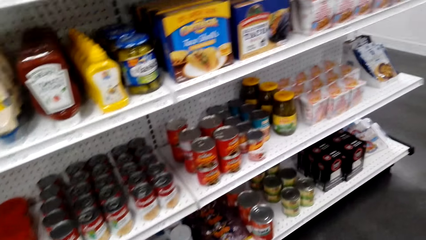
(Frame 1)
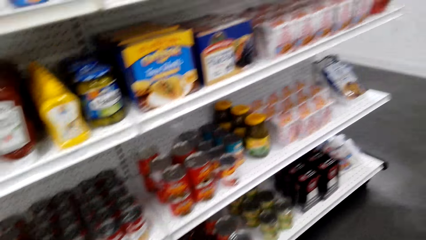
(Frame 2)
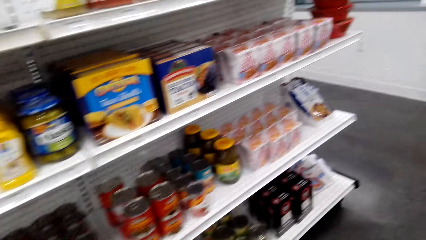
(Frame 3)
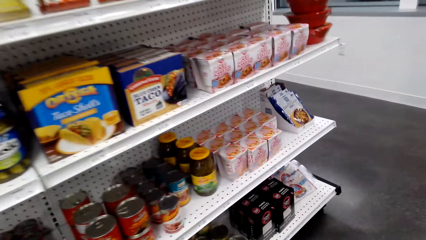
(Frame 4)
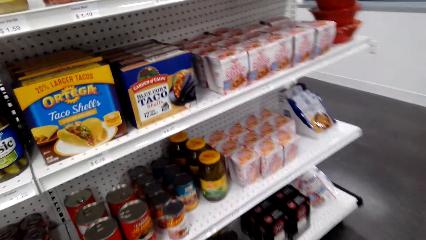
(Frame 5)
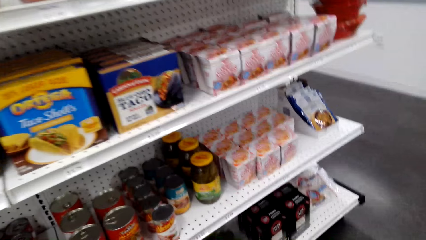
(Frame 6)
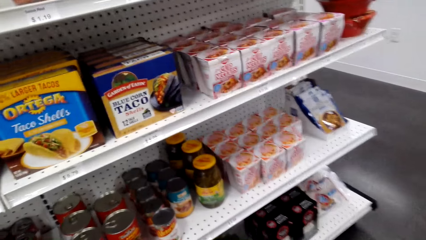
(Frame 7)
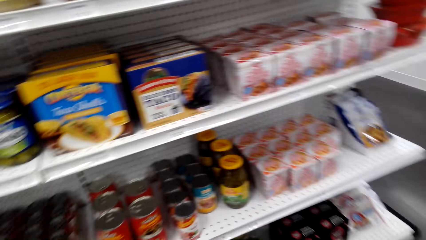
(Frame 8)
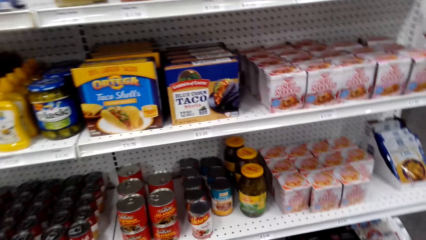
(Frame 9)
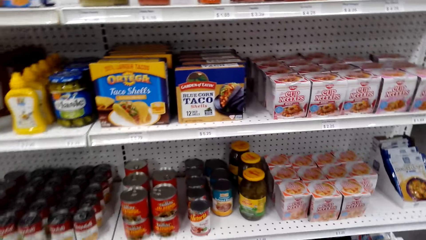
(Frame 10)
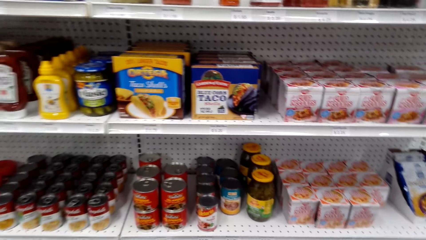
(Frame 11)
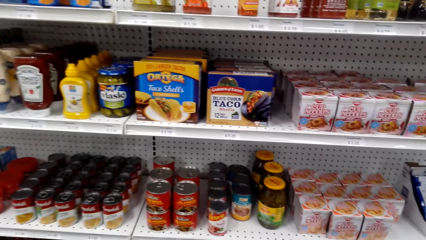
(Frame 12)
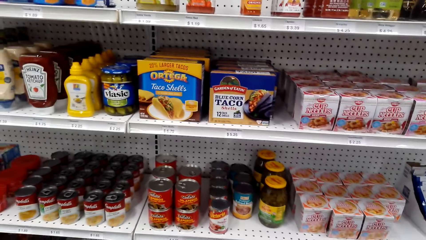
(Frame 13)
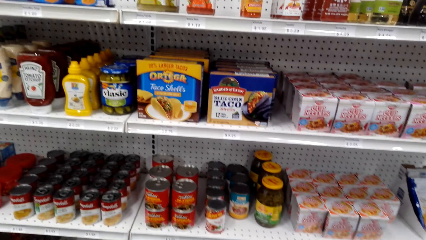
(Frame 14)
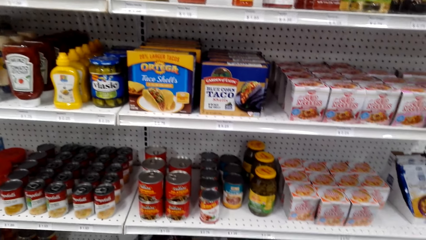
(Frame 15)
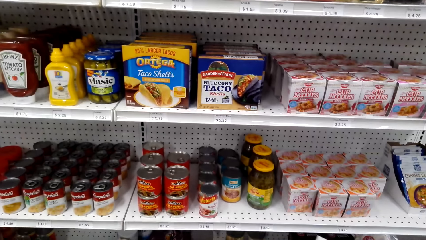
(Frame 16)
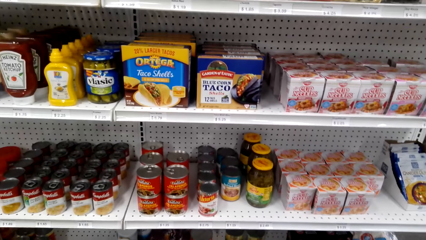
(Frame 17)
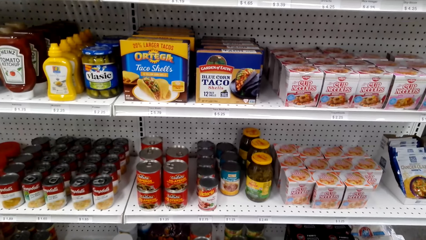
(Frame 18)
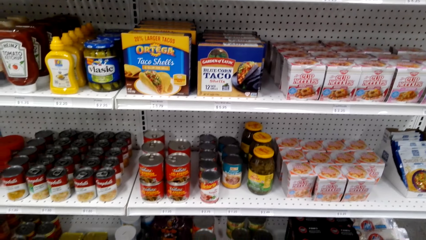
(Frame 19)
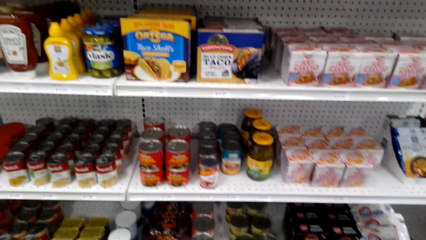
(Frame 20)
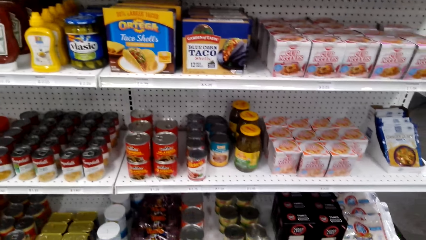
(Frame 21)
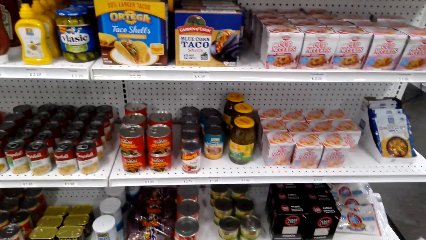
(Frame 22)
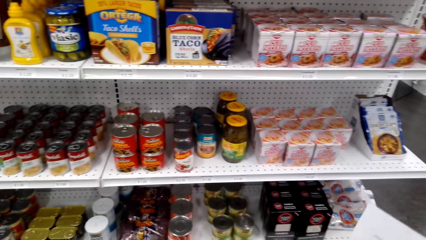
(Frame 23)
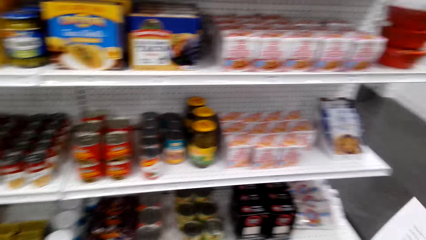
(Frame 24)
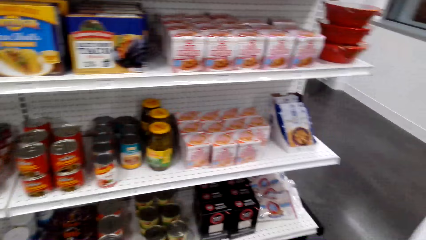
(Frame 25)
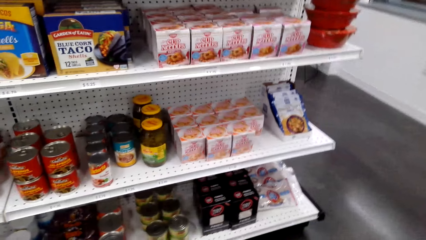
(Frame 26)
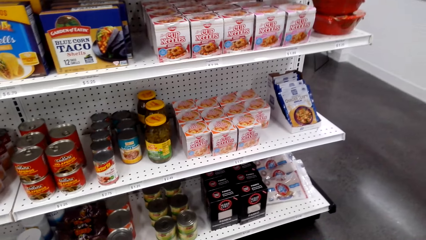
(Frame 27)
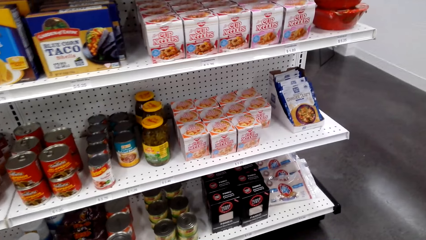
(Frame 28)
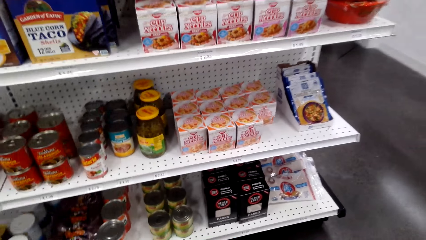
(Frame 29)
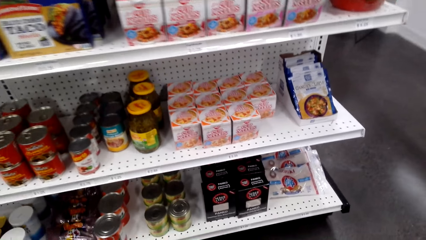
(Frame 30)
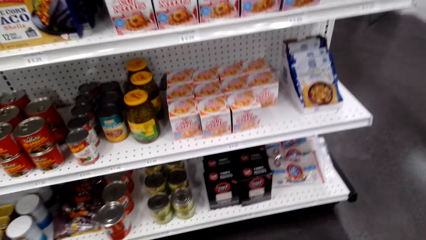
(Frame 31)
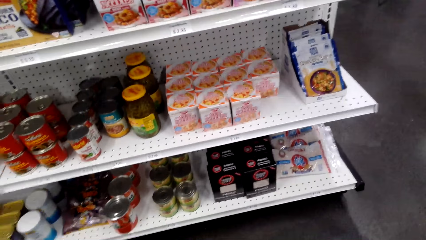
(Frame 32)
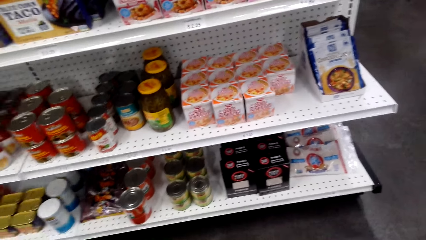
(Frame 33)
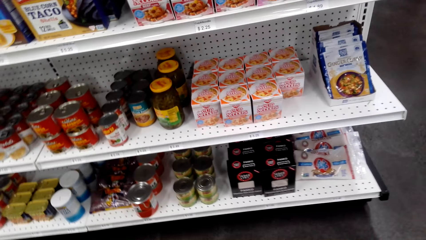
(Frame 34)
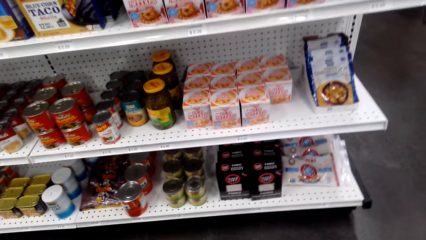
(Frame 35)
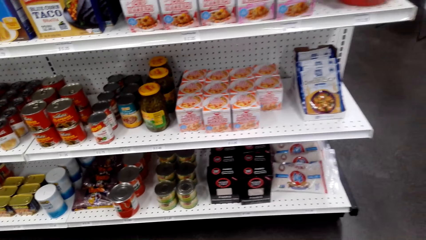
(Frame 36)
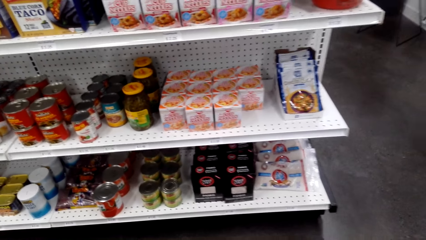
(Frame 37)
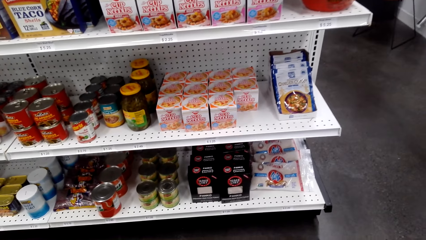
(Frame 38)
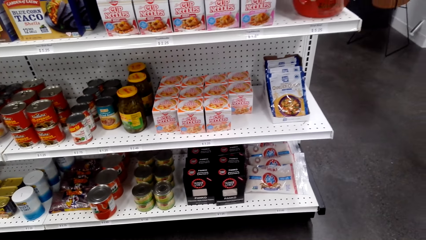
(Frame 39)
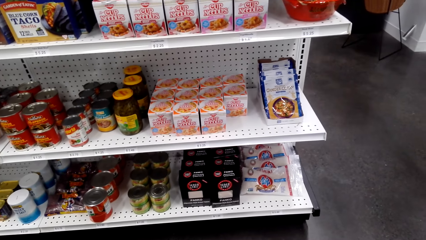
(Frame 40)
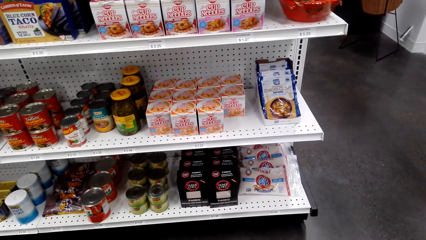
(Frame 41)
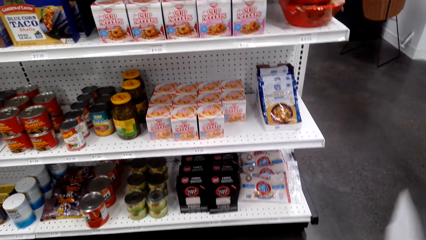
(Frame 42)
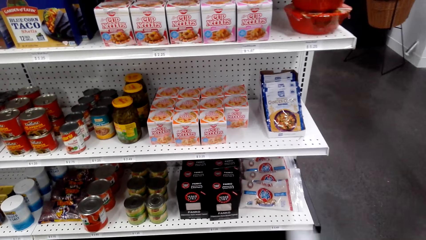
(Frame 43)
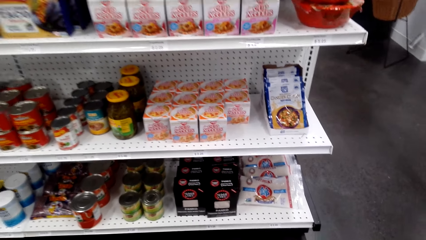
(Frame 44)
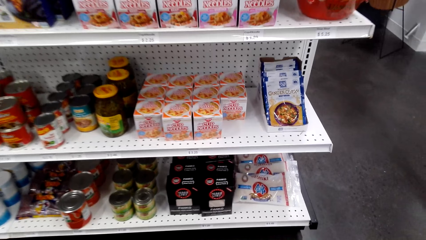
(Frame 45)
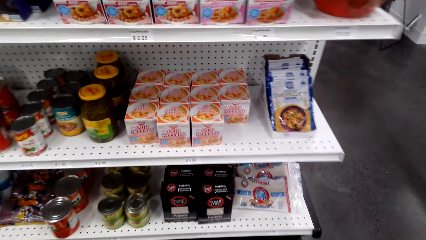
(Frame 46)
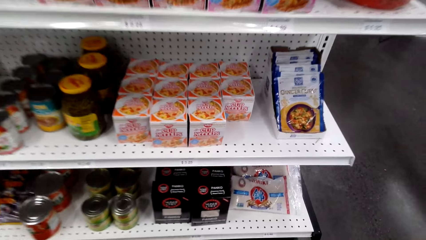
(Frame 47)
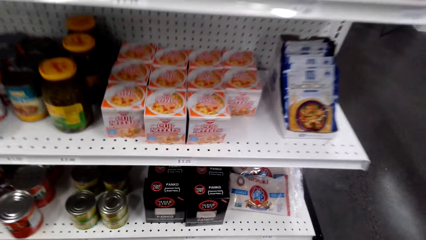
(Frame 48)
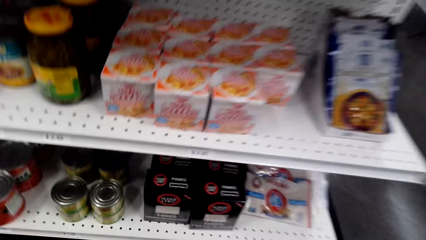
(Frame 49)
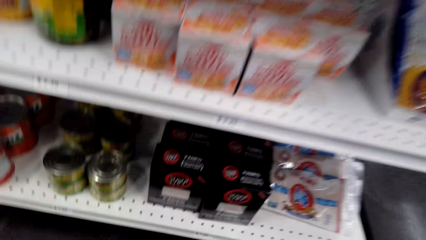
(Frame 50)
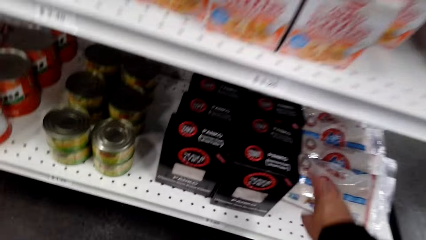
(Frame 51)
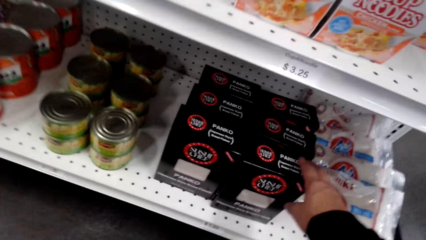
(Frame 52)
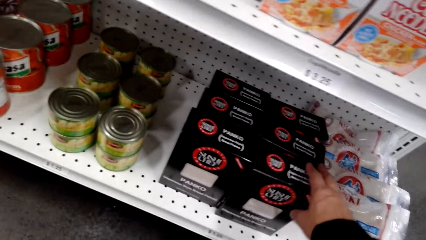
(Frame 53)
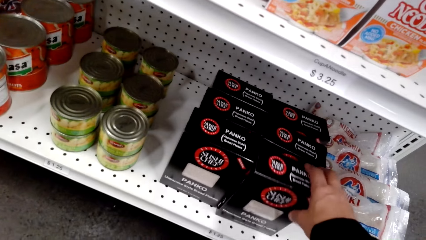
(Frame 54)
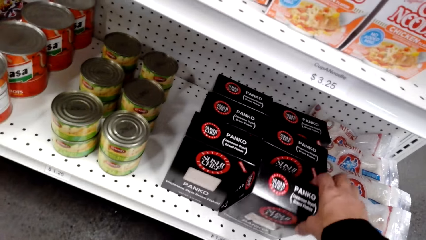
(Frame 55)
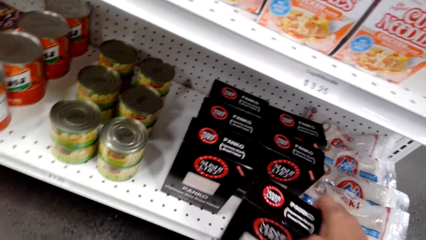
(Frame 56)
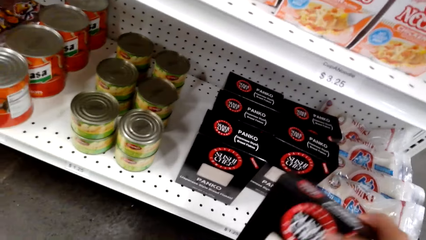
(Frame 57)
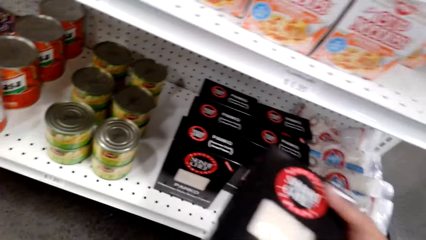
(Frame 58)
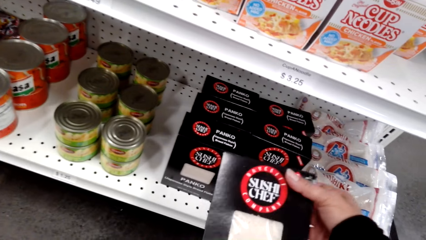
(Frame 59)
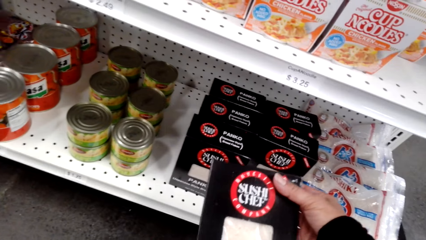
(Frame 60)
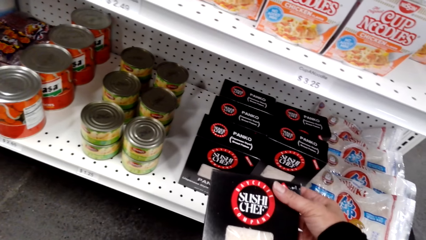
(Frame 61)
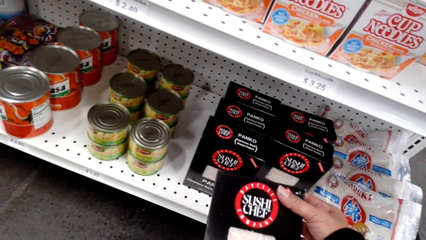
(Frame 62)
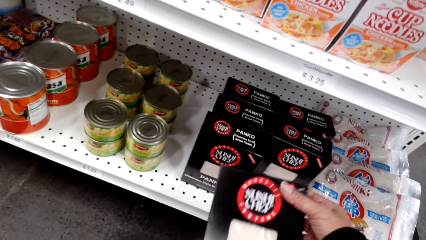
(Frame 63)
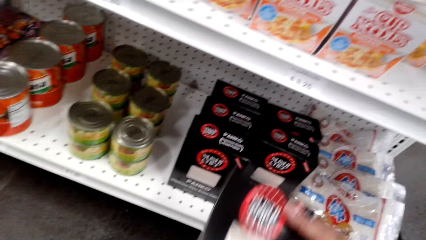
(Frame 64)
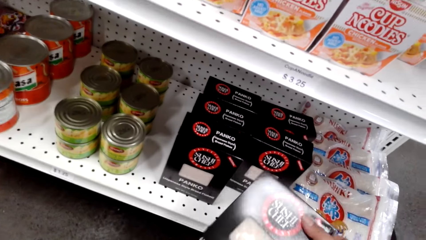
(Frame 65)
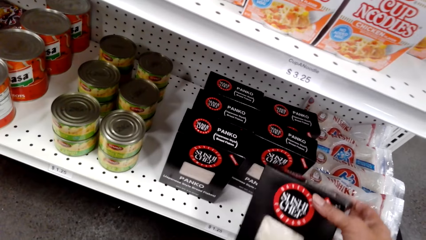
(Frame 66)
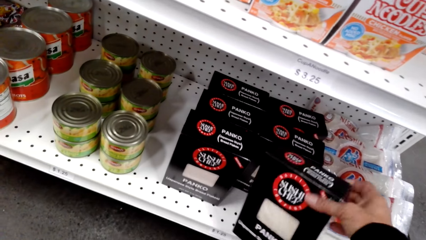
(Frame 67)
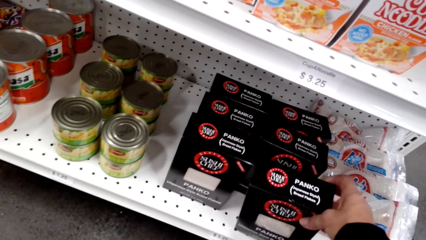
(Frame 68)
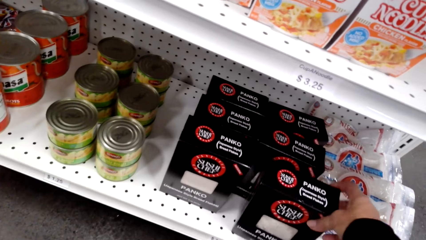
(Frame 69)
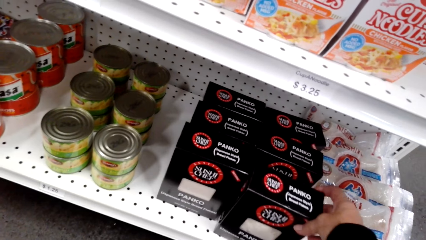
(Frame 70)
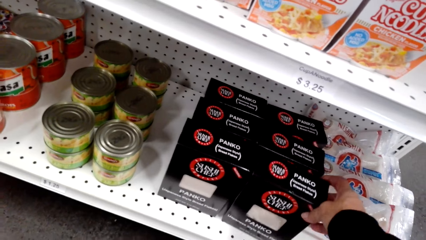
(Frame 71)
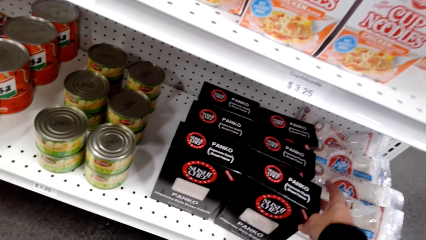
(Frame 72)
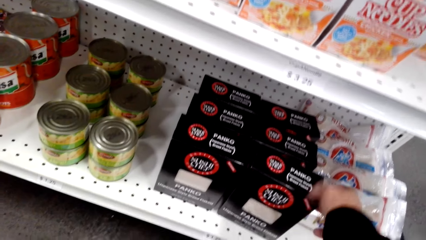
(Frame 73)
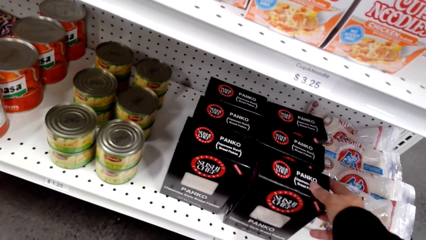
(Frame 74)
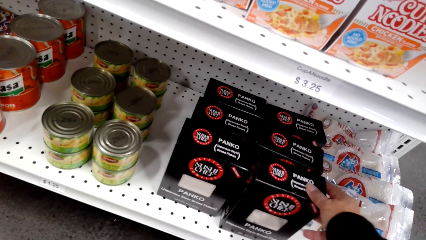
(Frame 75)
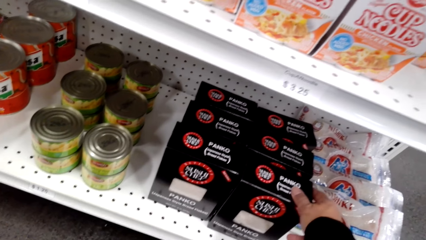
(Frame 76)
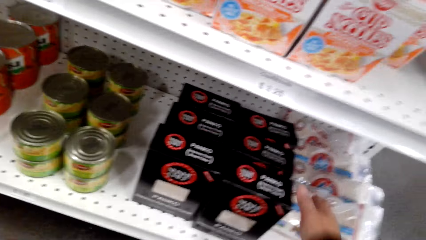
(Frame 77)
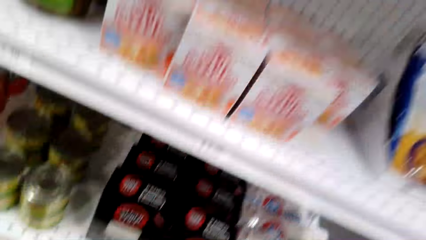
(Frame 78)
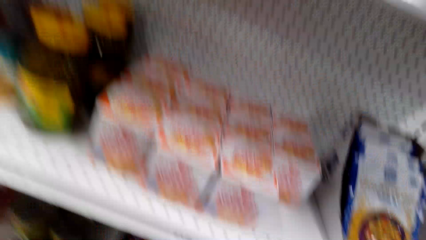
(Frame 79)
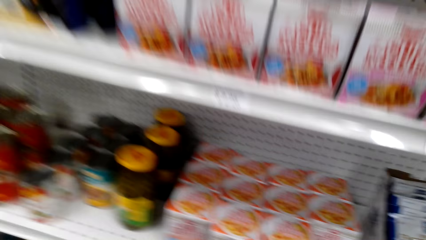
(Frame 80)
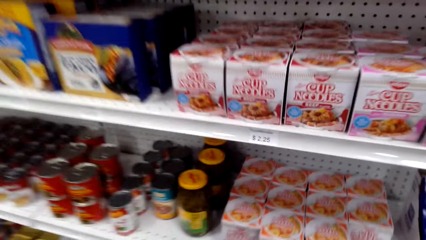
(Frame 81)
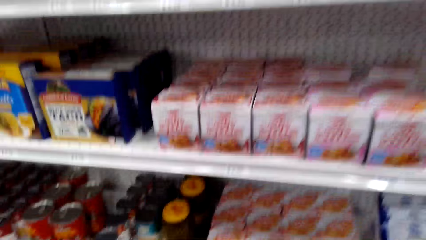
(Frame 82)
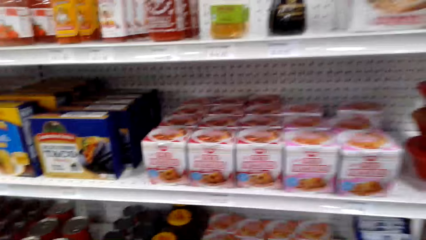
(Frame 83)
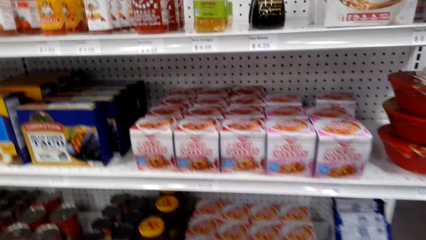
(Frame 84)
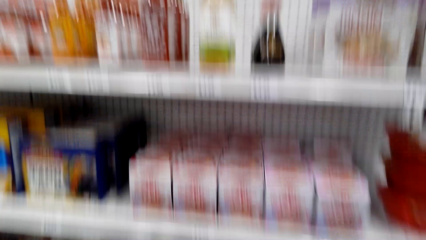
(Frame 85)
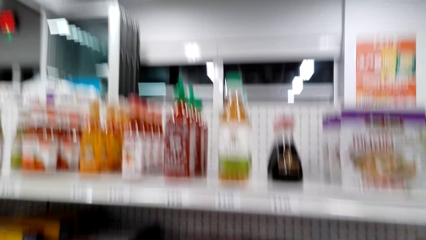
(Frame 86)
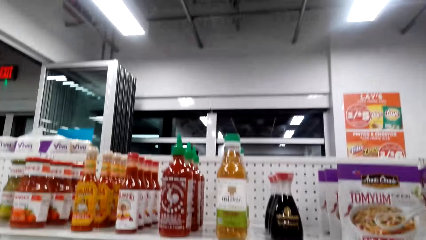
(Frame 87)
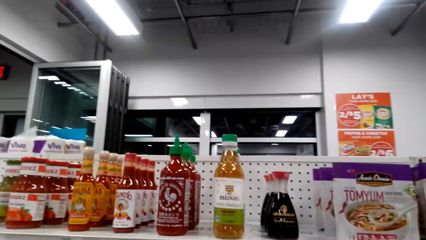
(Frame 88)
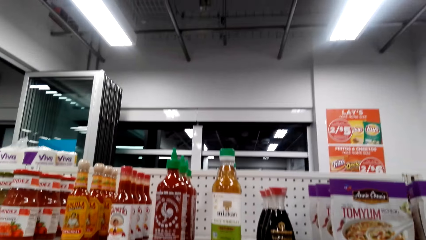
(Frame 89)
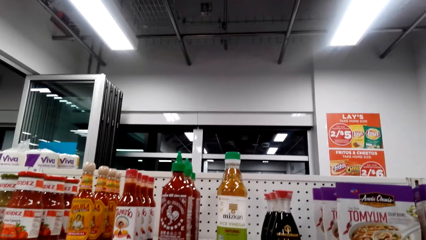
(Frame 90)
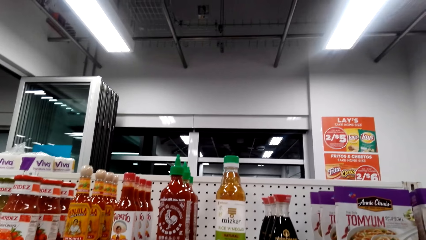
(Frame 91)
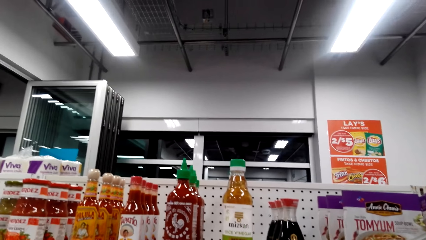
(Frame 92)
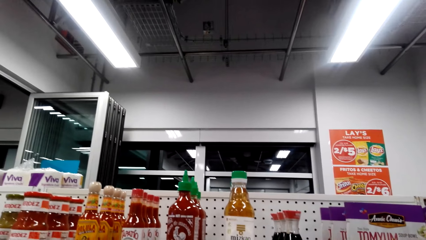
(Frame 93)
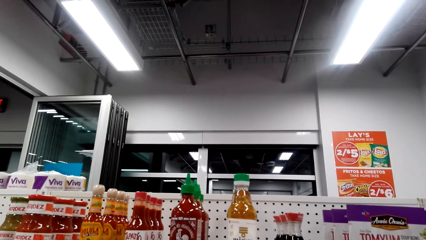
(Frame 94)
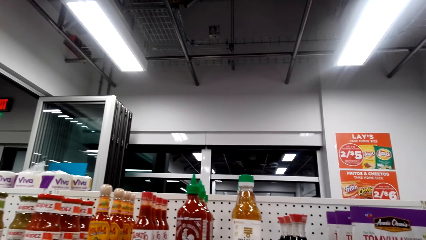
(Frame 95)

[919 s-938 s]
The camera wearer picks up a sushi chef from the supermarket shelf. They return the sushi chef to the supermarket shelf. They look around the supermarket shelf.
